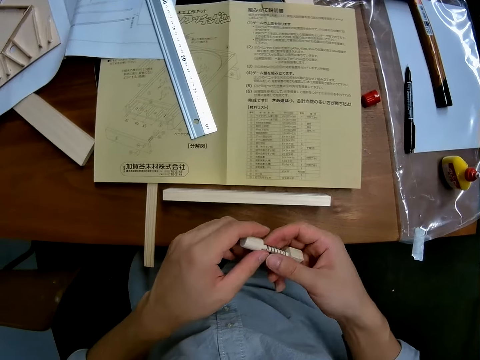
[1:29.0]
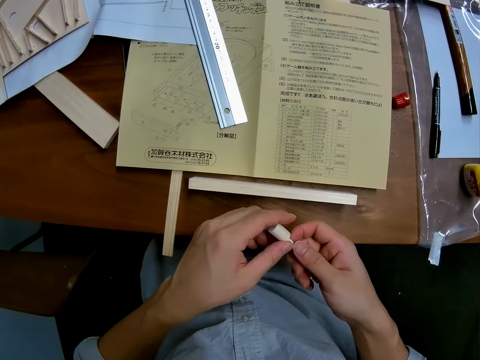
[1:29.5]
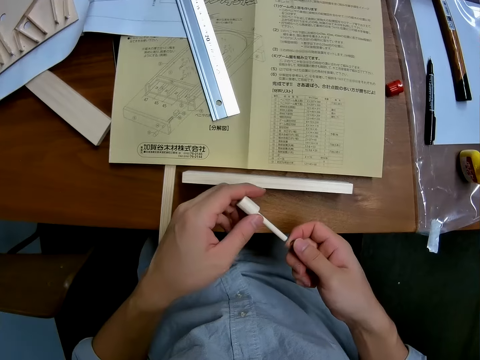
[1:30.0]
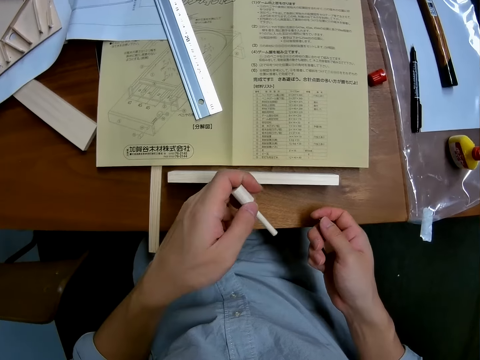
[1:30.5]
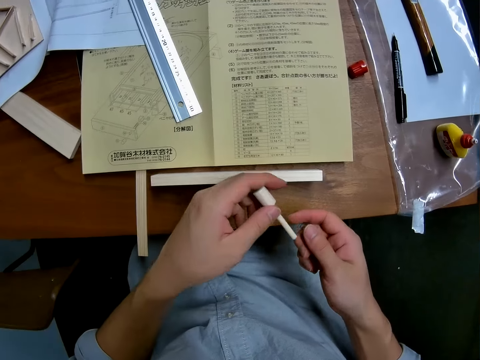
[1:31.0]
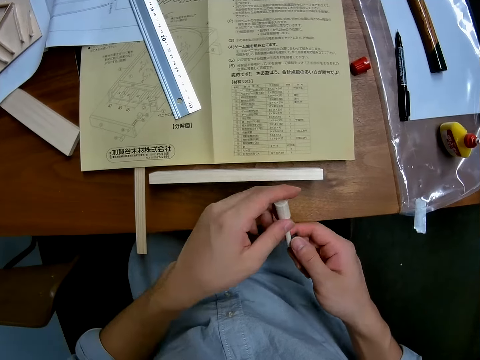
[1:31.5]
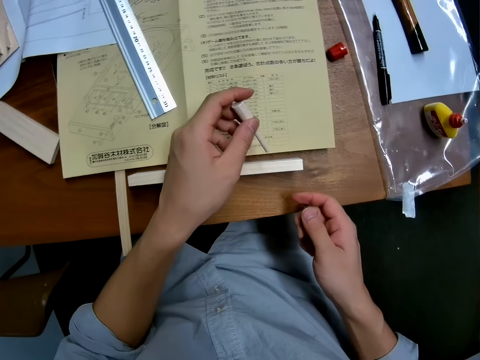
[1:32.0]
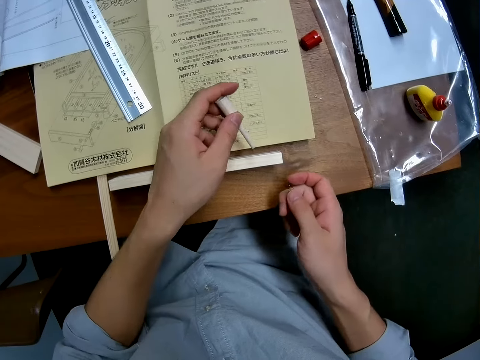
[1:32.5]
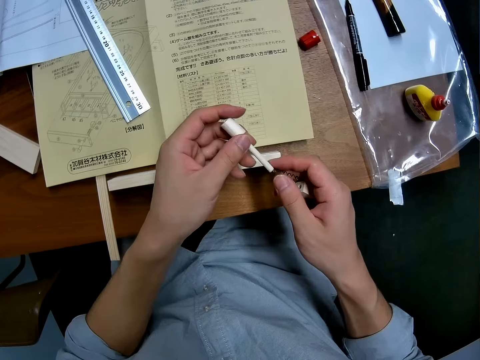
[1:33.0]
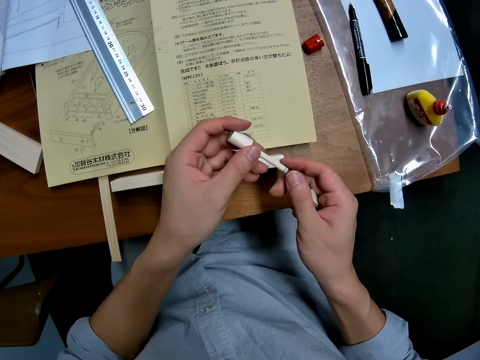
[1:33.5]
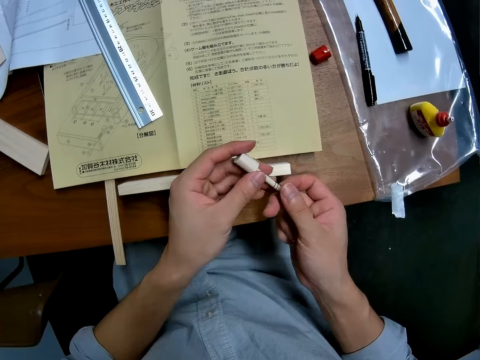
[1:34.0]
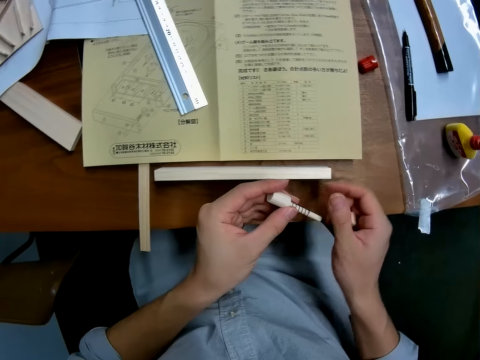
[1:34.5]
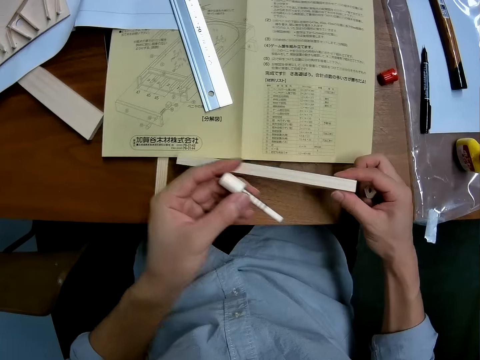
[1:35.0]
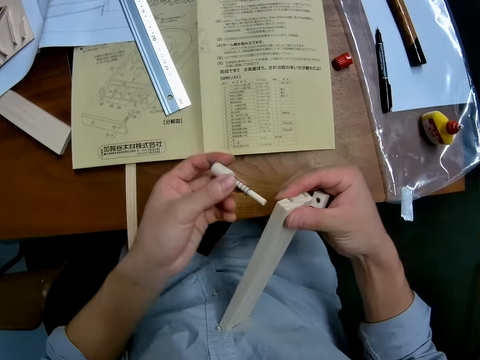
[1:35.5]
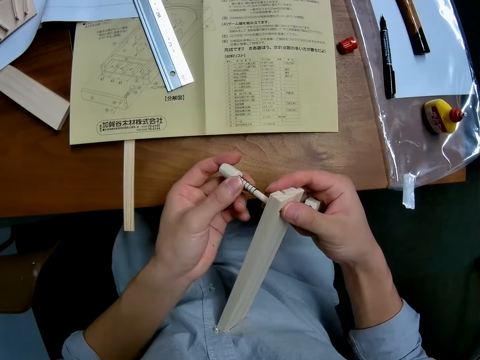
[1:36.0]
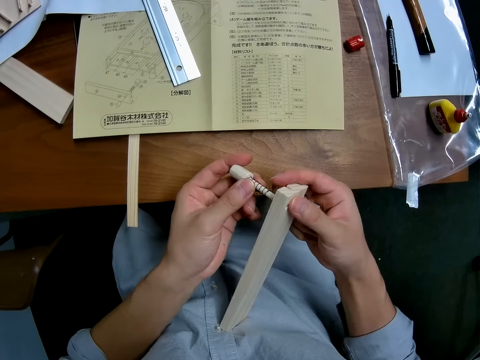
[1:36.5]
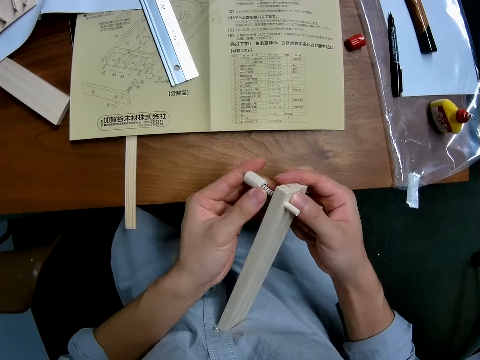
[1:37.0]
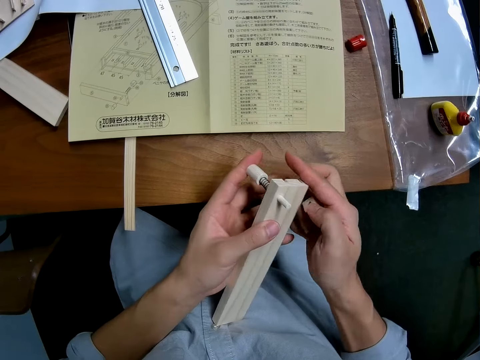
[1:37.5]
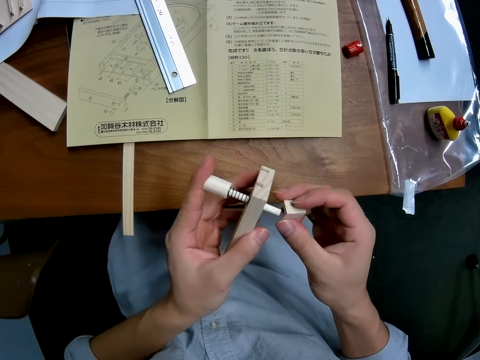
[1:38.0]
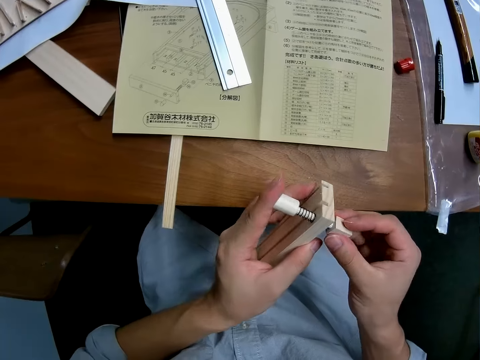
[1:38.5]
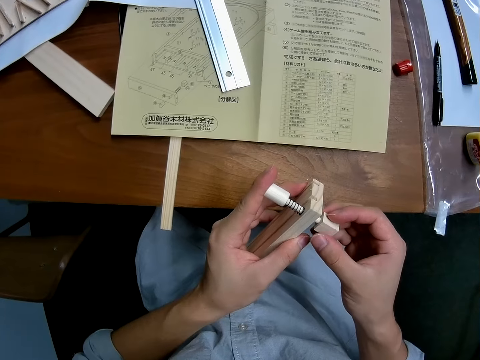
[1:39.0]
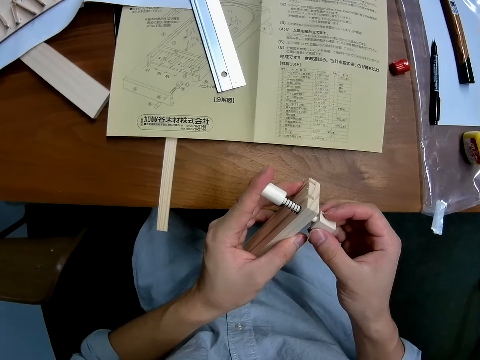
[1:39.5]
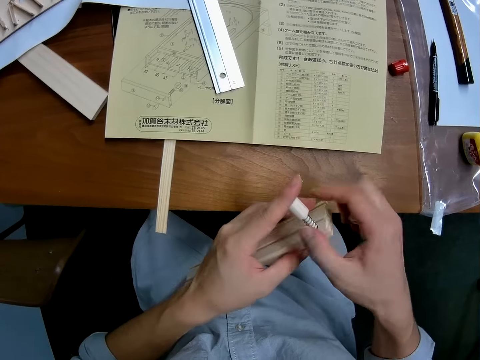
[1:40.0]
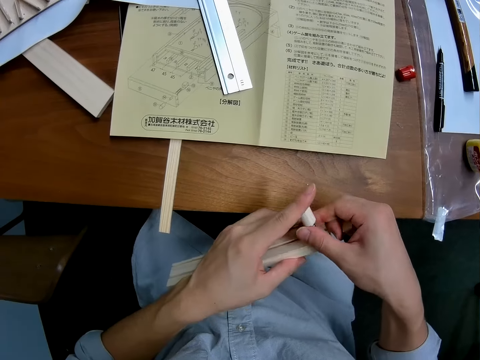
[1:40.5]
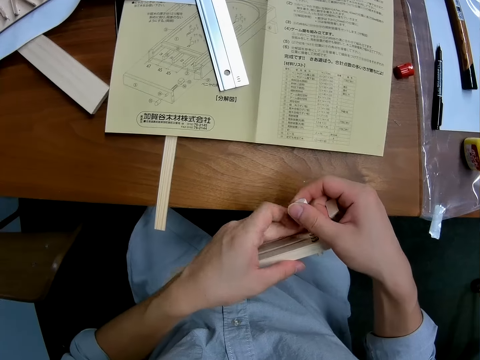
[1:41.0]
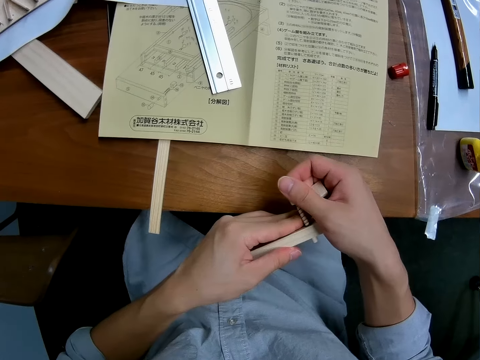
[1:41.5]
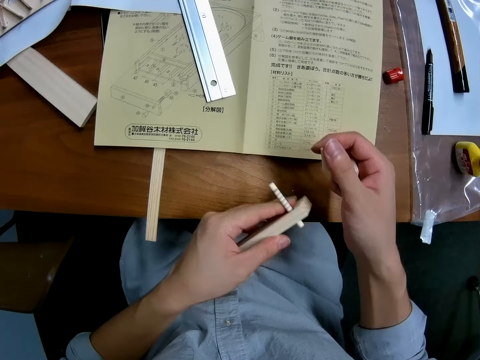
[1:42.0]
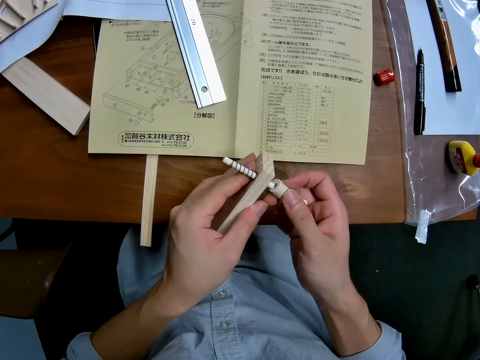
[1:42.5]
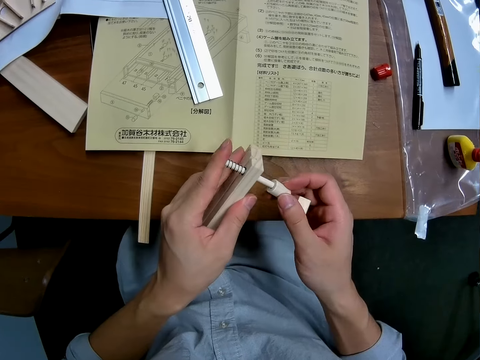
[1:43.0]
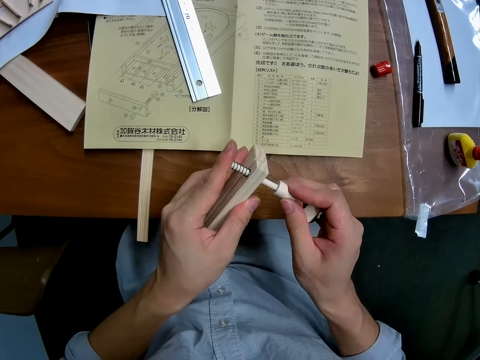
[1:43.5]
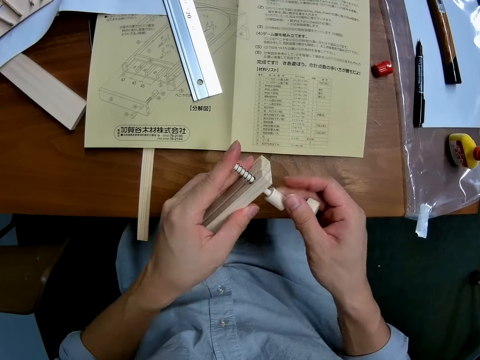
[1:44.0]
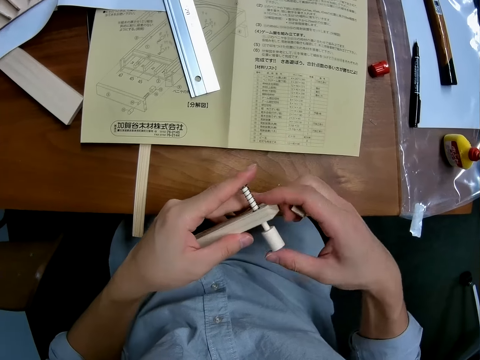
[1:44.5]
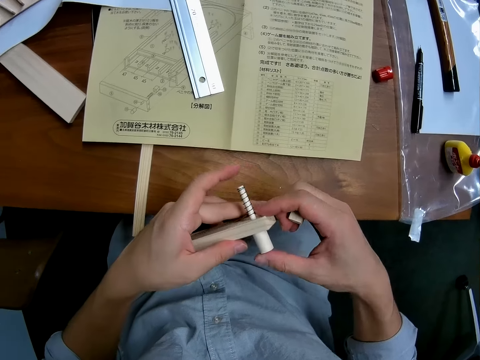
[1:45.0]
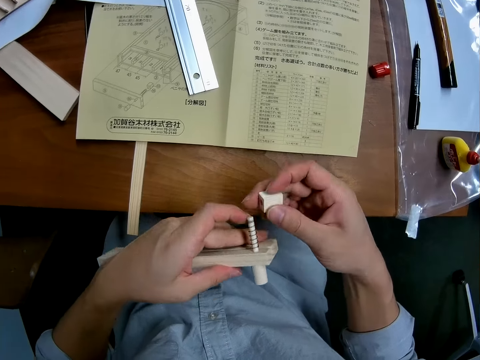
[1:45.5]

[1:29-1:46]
The camera wearer removes a part of the wood or model piece with his left hand. He touches the model piece, looks at the manual, and connects the model pieces. He inserts a spring into the wood in his left hand. He picks up the wood on the table with his right hand. He connects the model pieces. He inserts the wood in his left hand in the wood in his right hand. He covers the wood in his left hand with the small wood. He removes the small wood. He removes the other small wood. He puts the small wood on the wood.

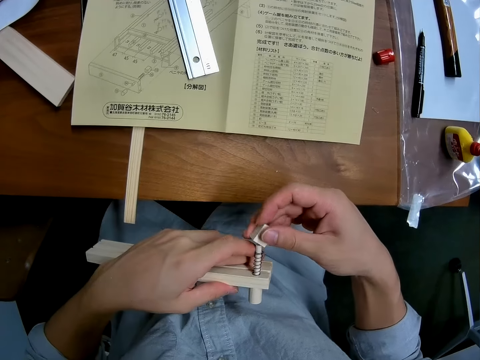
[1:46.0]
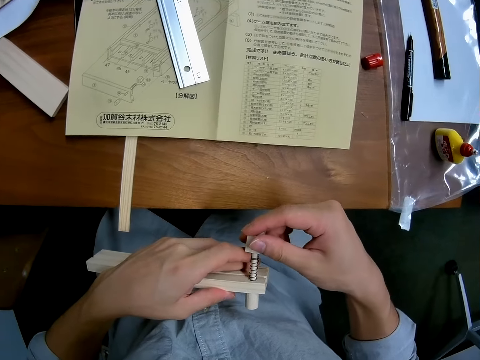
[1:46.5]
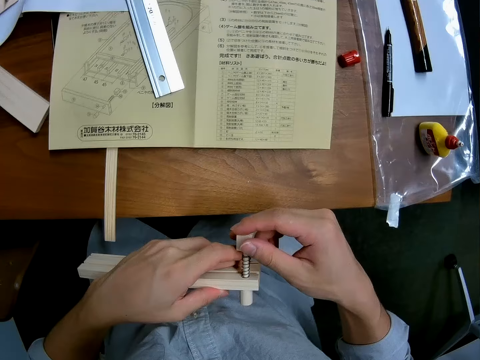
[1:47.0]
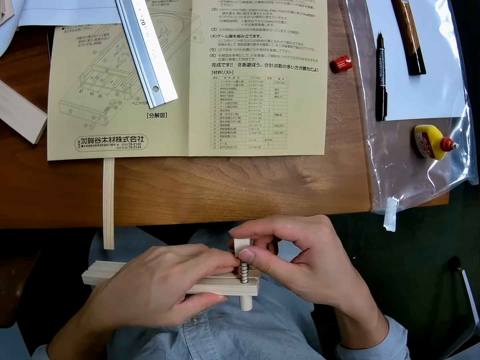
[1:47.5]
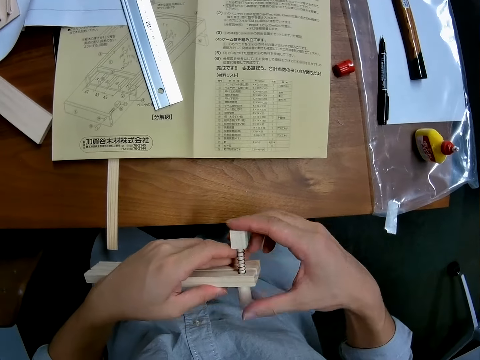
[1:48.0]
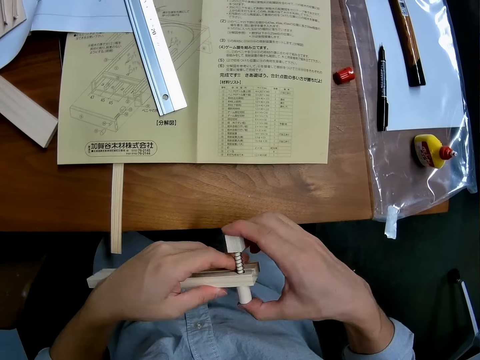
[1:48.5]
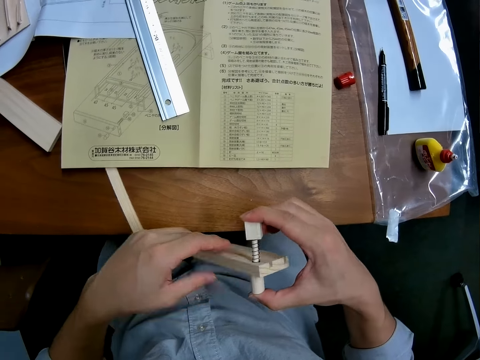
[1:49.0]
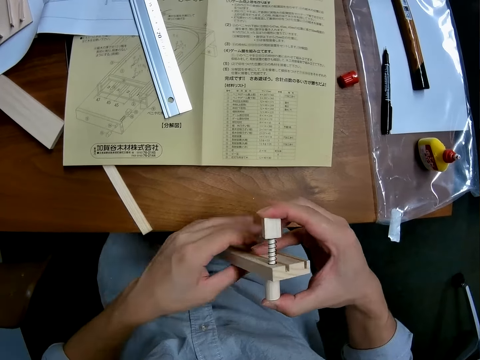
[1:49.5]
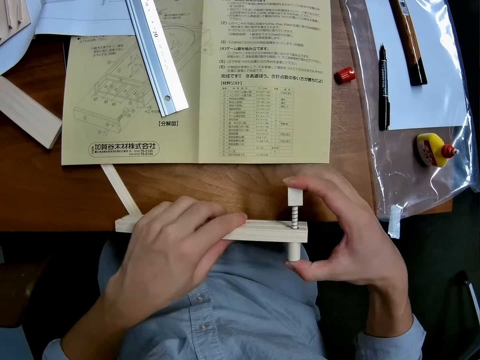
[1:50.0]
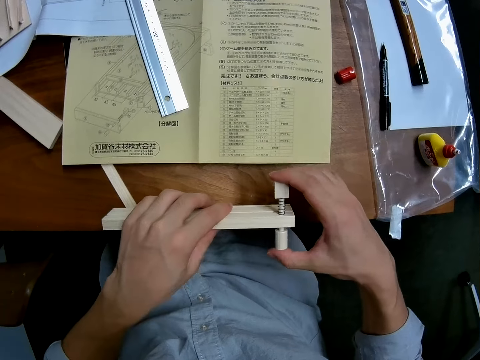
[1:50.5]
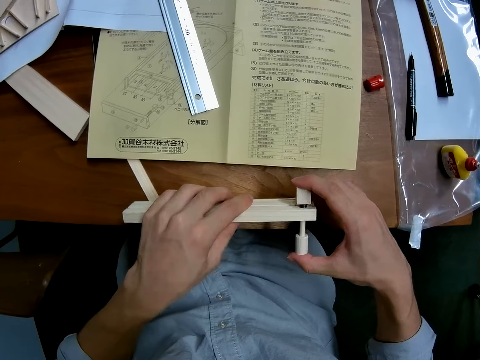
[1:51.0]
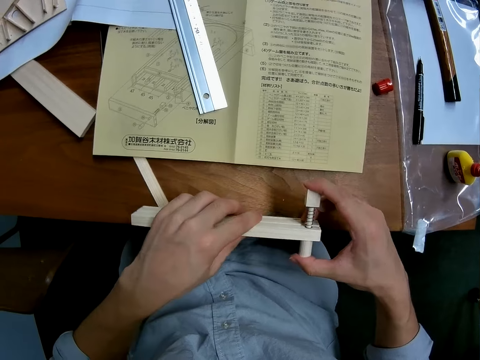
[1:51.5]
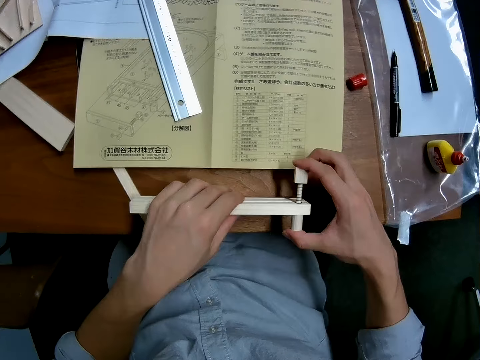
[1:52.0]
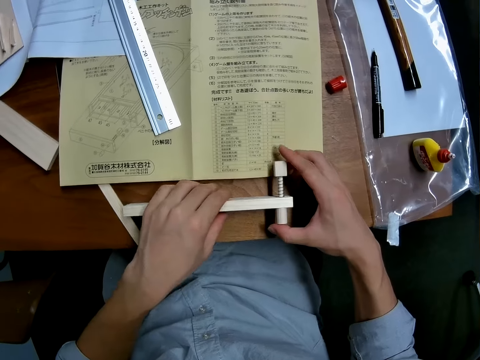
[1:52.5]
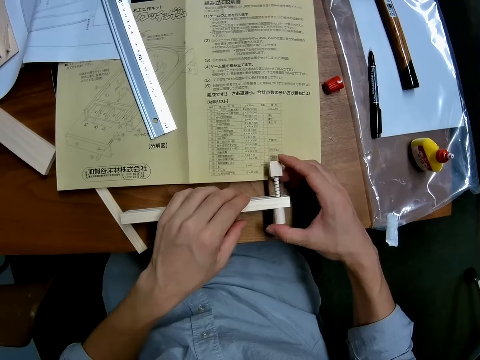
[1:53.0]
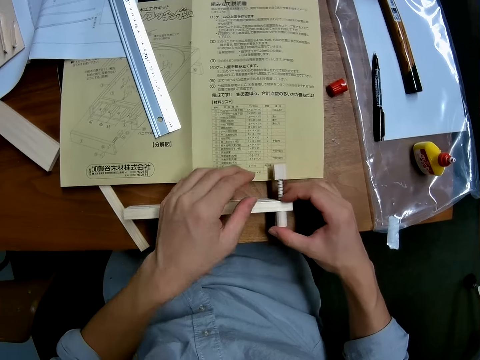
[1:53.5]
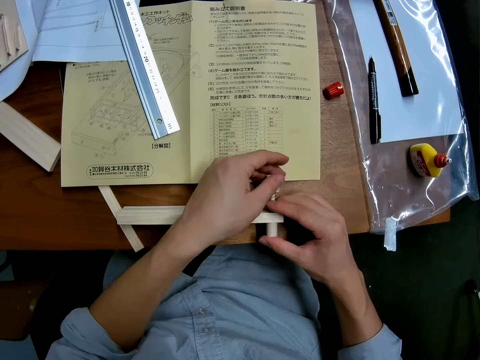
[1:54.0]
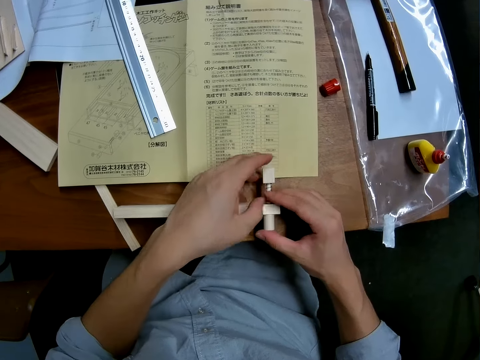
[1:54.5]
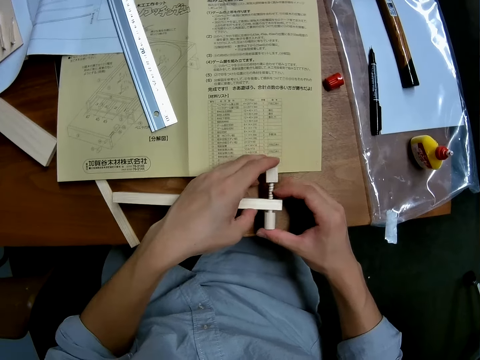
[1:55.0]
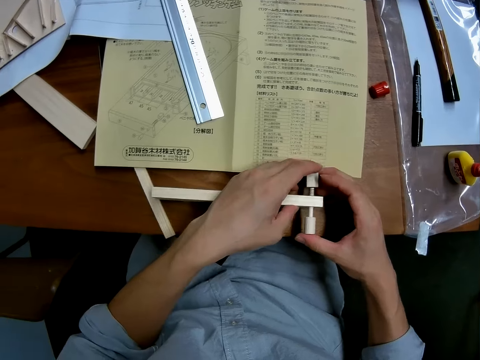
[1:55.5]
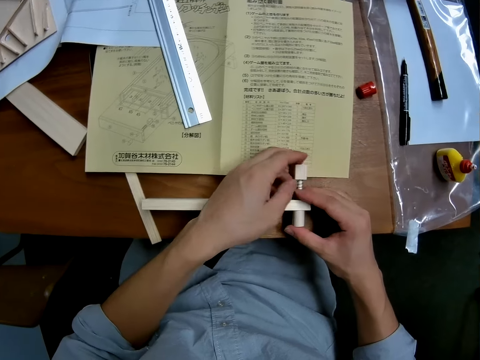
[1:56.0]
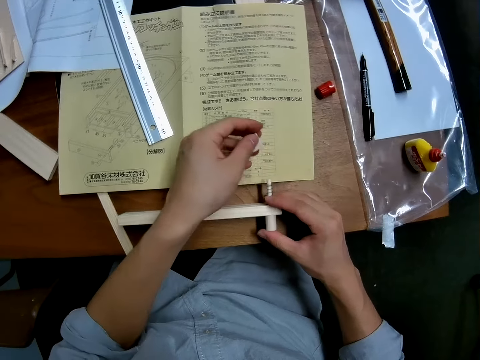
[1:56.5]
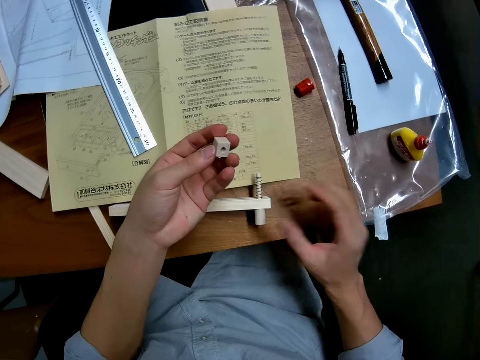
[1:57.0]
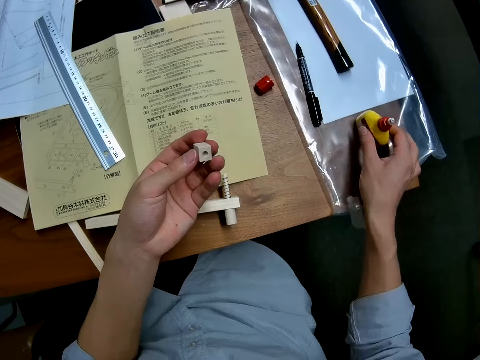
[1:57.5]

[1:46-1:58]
The camera wearer puts the other small wood on the wood. They pass the model piece to the right hand. They touch the model piece, examine the model piece, and put the model piece on the table. They examine the model piece. They adjust the wood on the table. They remove the small wood from the wood. They pick the glue container.
